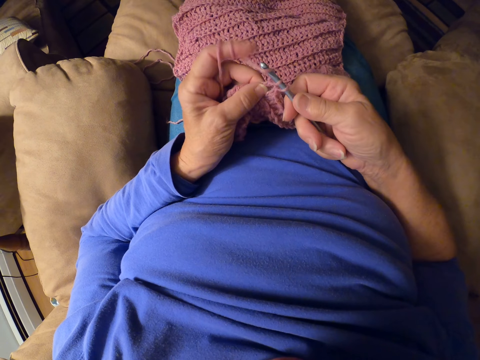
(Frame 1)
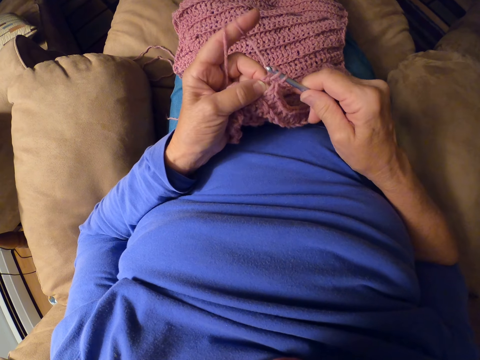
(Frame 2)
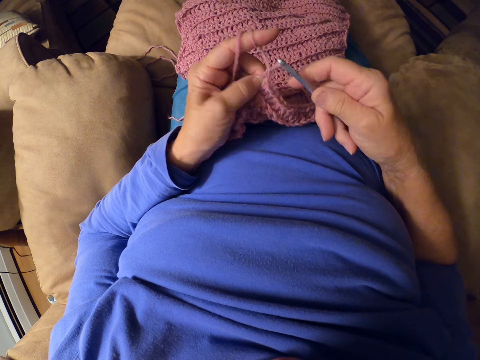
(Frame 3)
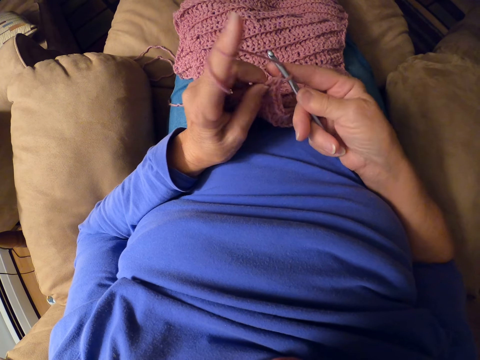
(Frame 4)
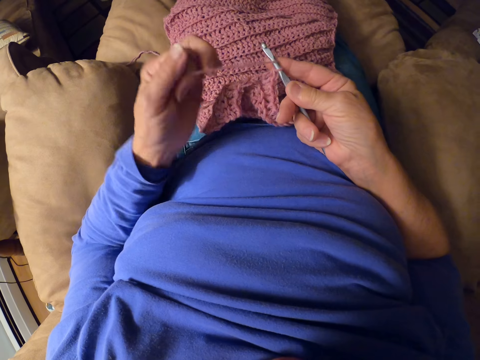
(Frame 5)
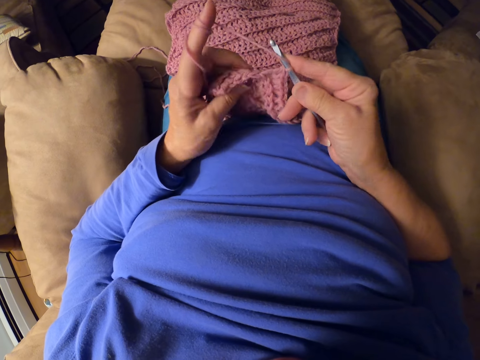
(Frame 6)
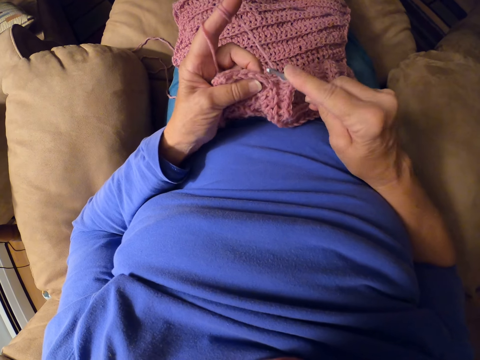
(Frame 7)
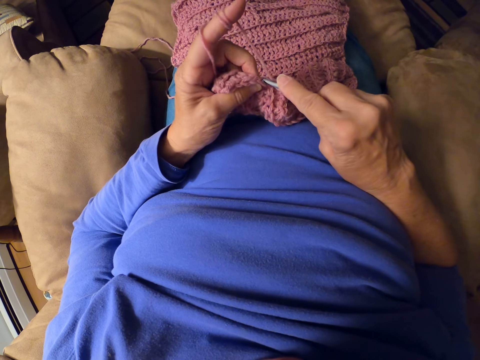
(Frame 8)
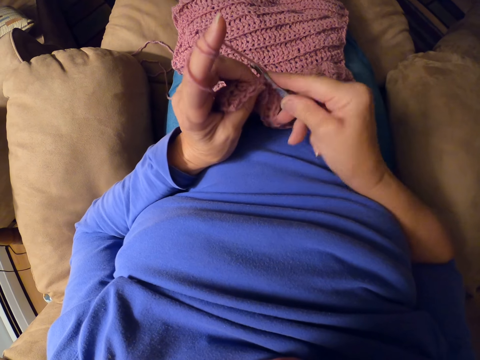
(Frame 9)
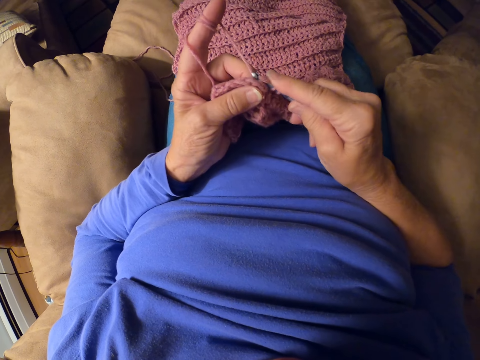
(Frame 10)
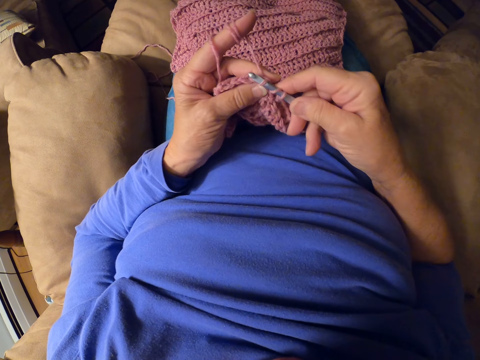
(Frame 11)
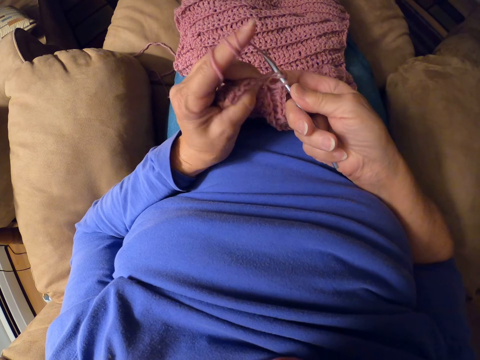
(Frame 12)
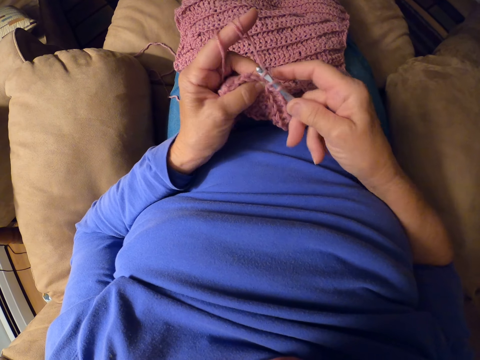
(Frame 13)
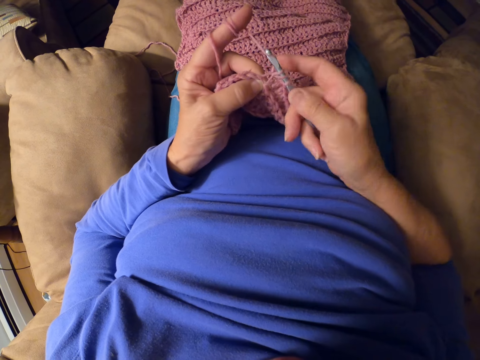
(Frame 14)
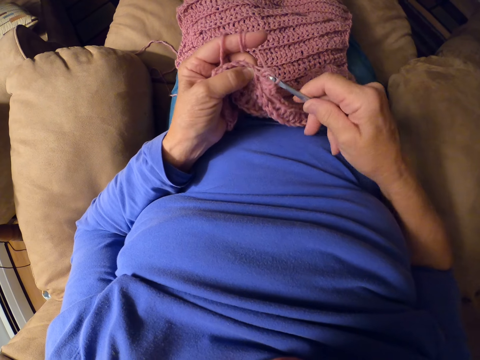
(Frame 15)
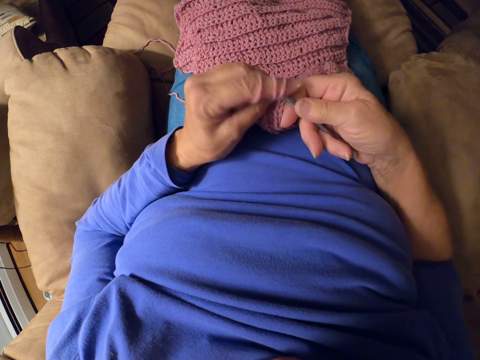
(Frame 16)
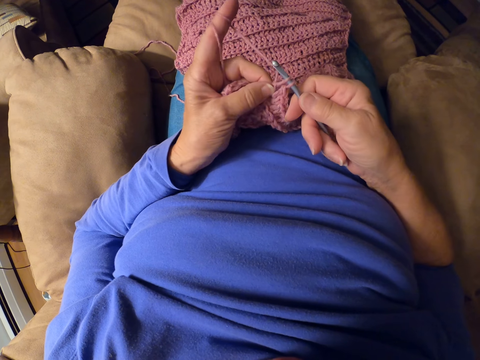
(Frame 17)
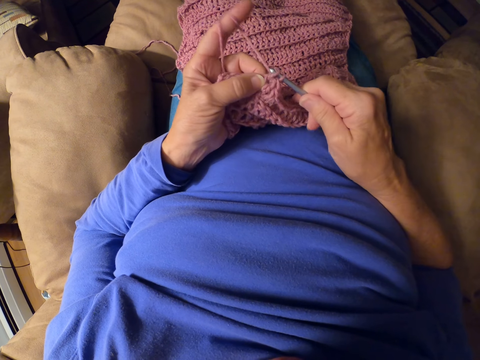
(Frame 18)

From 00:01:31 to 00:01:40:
The camera wearer wraps the yarn around her left fingers. She resumes crocheting the yarn with the crochet hook.

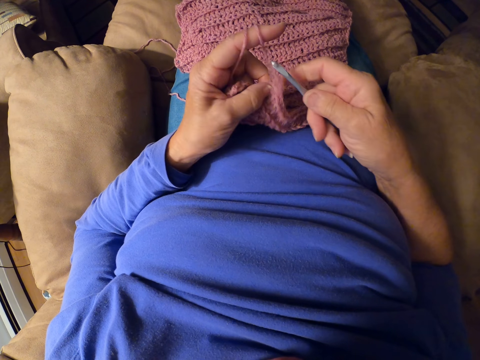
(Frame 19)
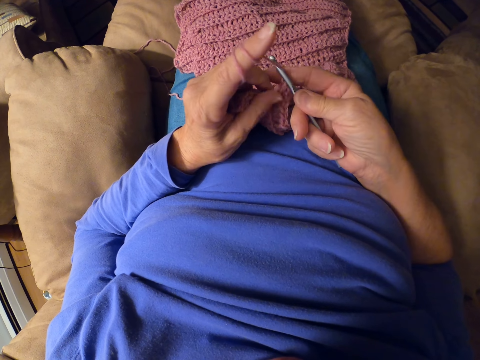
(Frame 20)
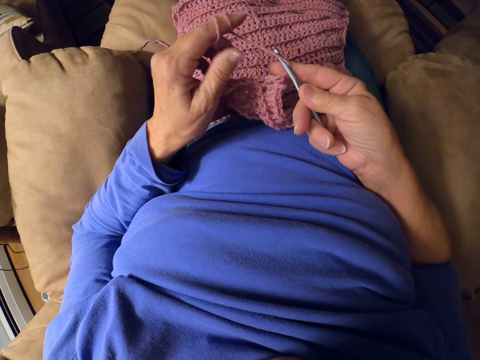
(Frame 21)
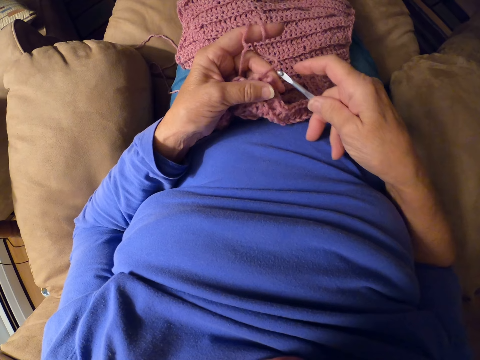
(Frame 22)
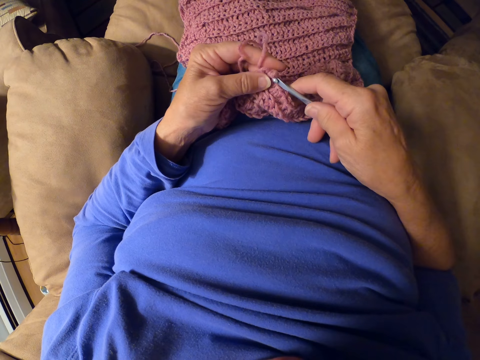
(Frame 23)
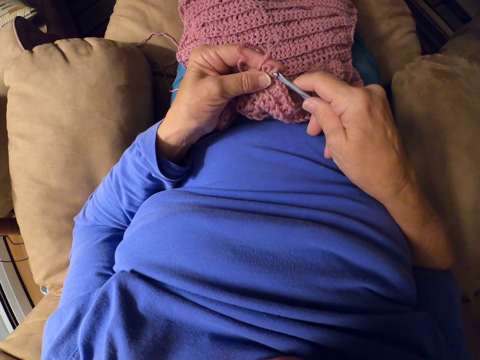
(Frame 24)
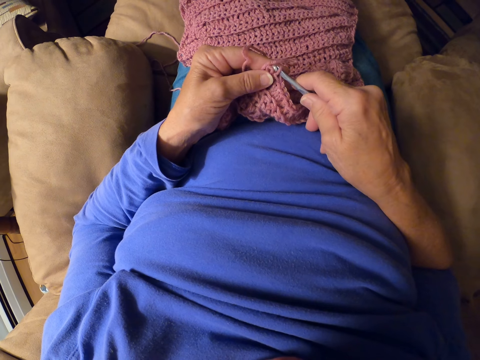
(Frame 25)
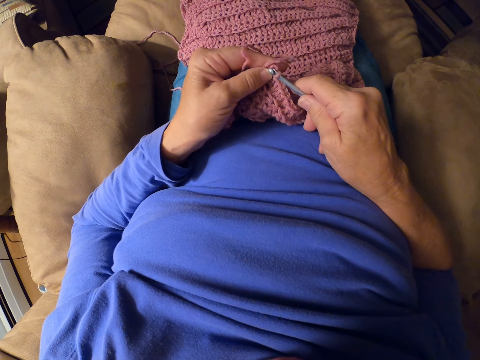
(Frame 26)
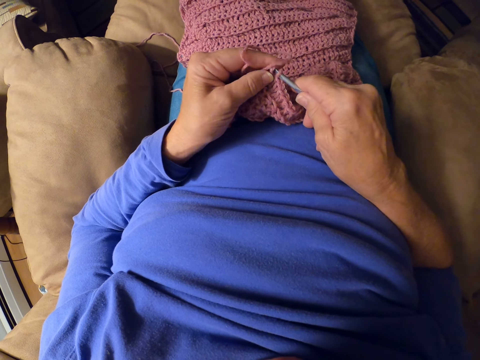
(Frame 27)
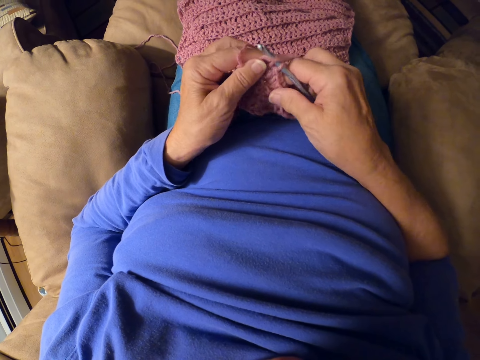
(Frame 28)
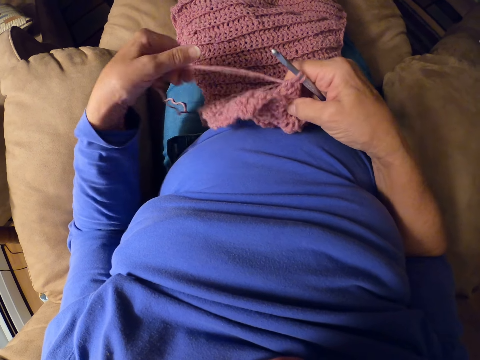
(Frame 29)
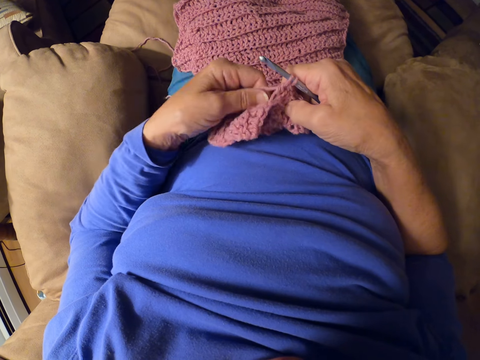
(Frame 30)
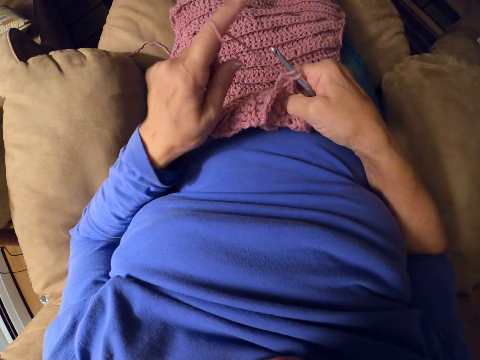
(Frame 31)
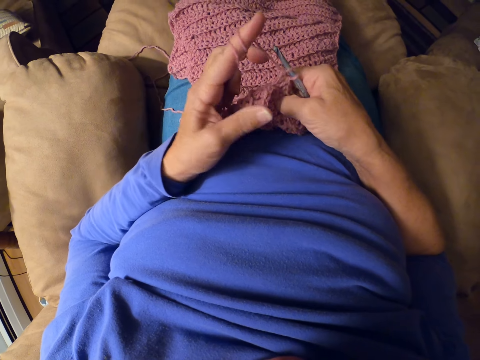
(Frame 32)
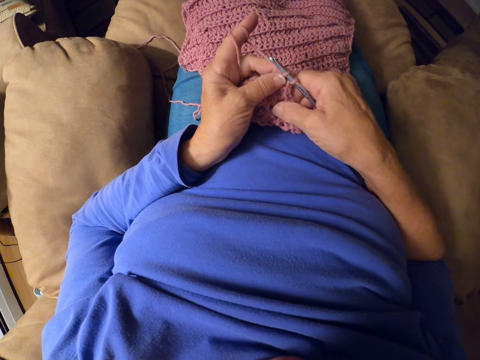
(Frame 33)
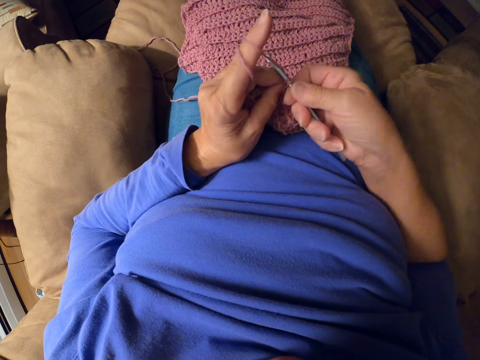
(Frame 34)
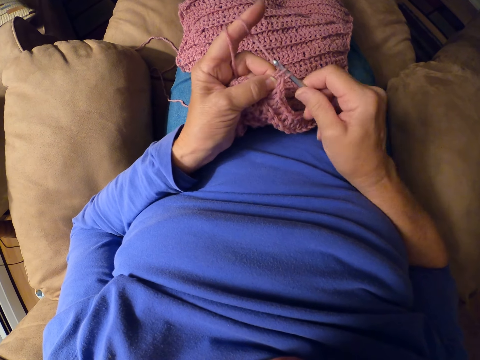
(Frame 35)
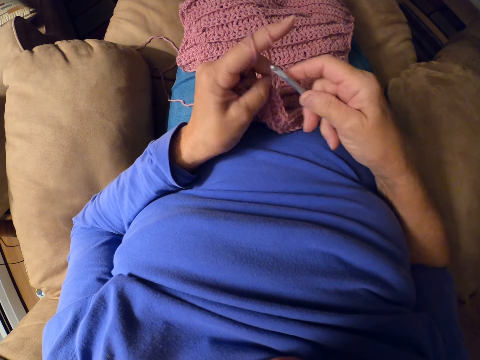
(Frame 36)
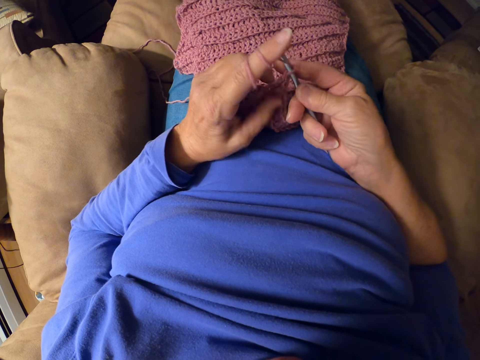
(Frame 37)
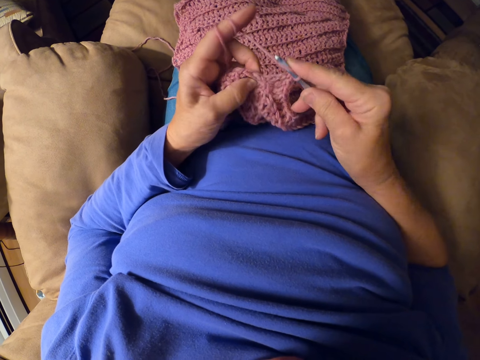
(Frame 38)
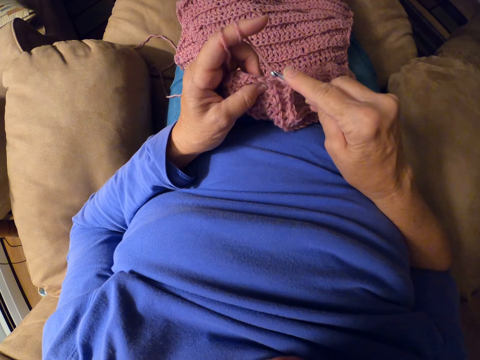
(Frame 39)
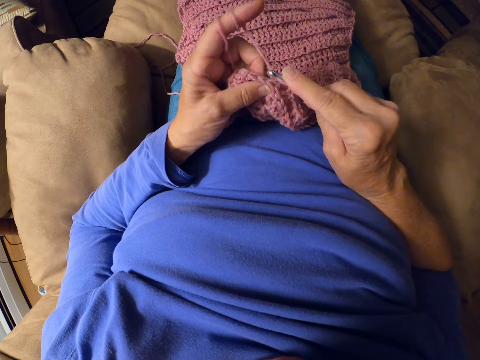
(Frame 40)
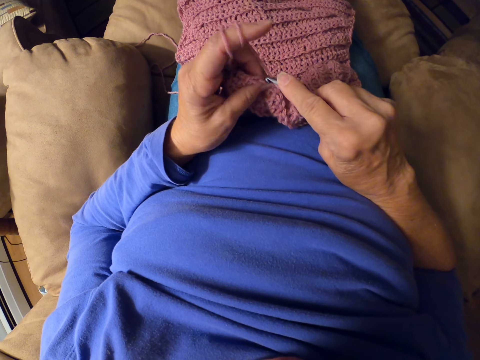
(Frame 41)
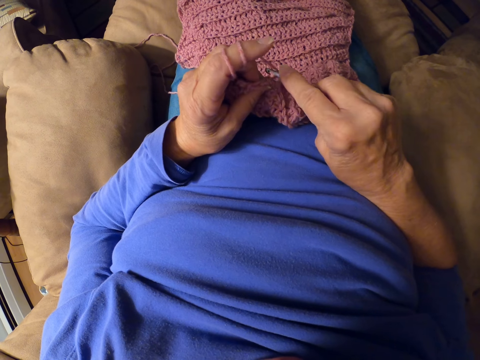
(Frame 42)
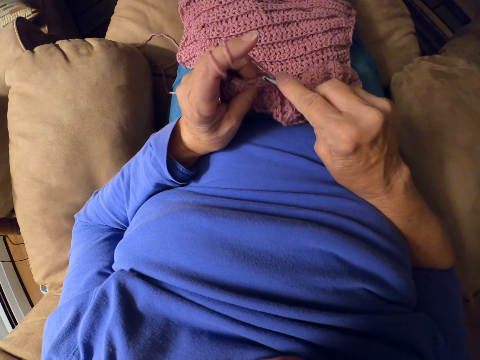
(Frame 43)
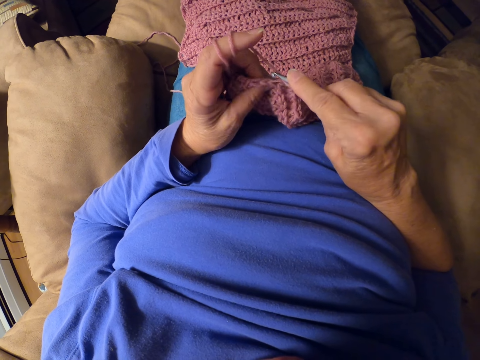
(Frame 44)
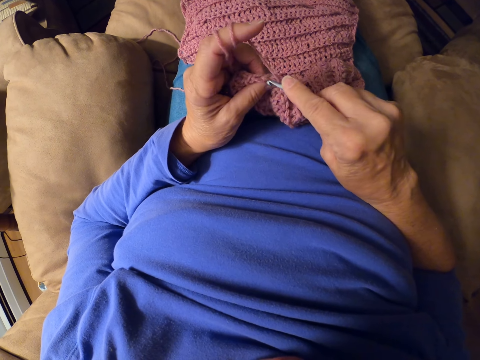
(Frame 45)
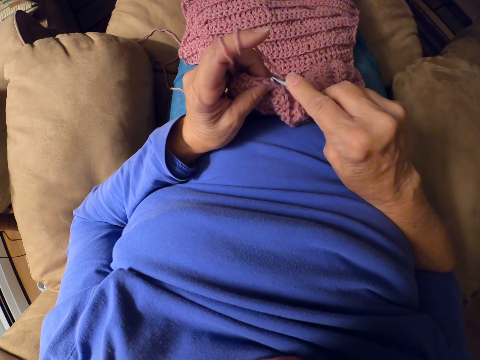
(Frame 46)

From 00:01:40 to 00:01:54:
The camera wearer inserts the crochet hook into the crochet. She straightens the yarn with her left hand. She wraps the yarn around her left fingers. She resumes crocheting the yarn with the crochet hook.

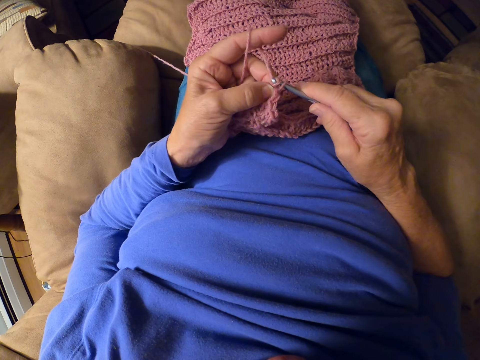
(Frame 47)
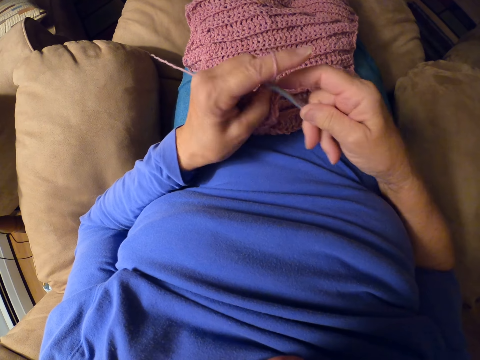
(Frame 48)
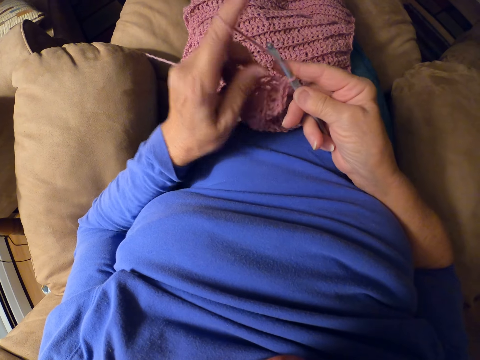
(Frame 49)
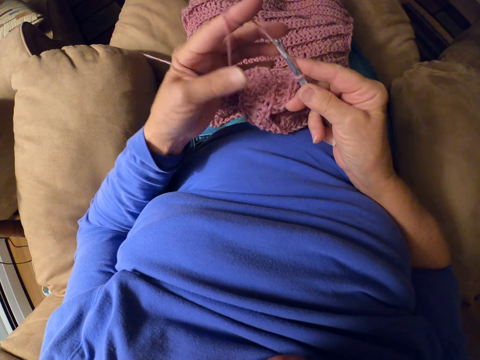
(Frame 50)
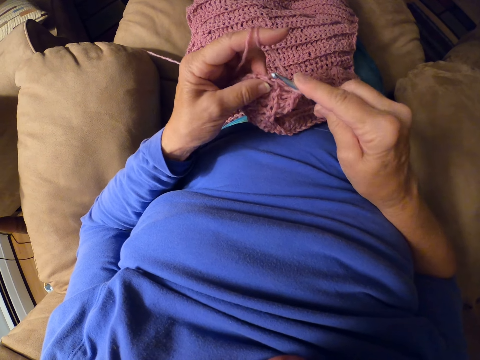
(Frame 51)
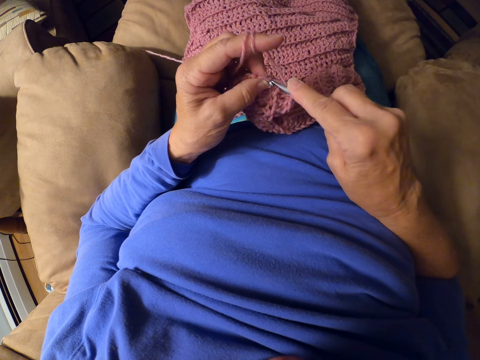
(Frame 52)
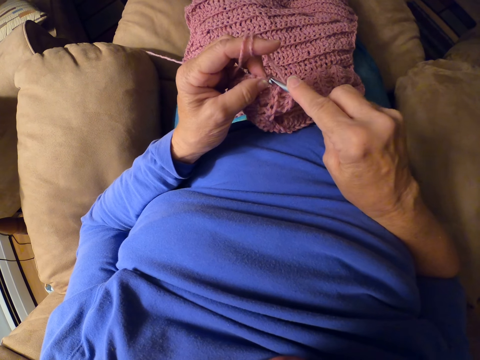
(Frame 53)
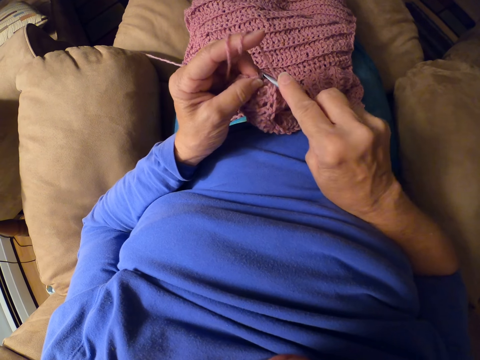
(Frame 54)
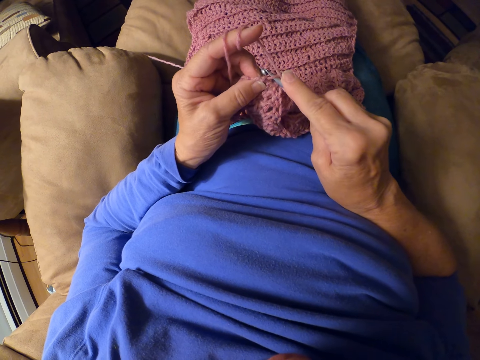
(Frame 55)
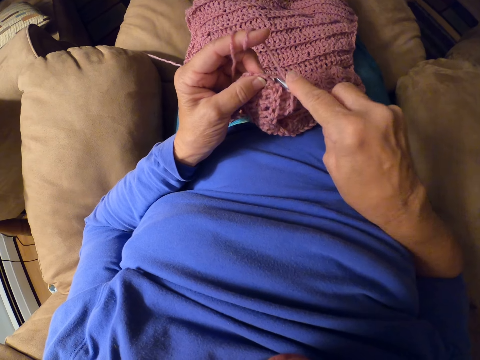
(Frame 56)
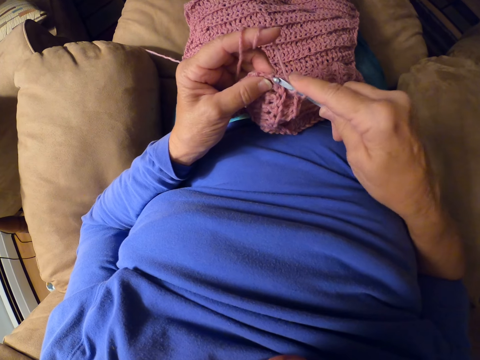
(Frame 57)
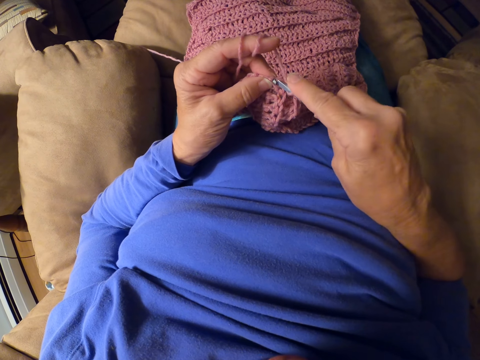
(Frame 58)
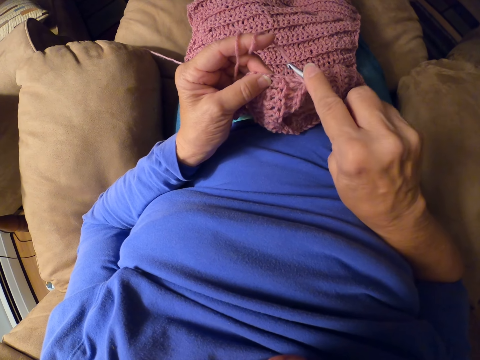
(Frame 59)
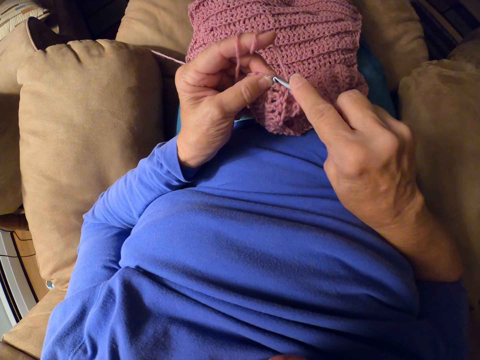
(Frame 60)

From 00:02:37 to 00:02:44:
The camera wearer wraps the yarn around her left fingers. She resumes crocheting the yarn with the crochet hook.
